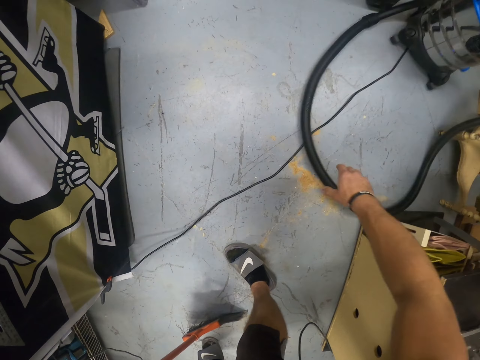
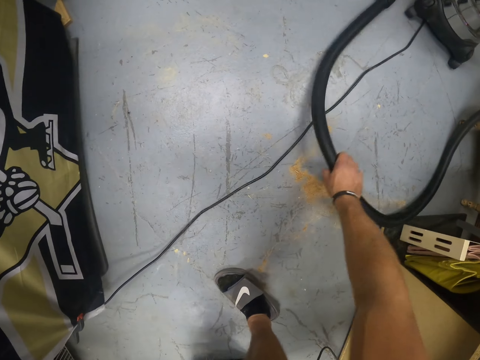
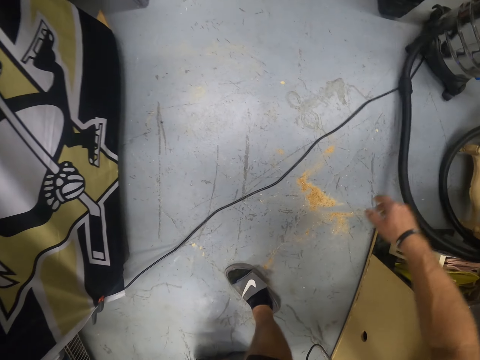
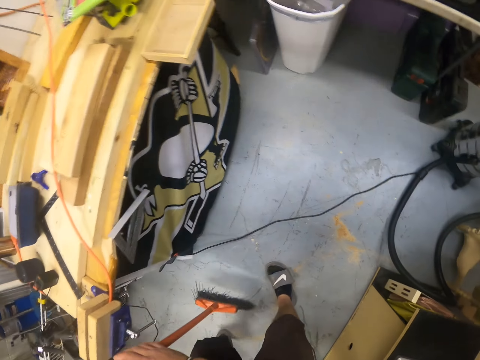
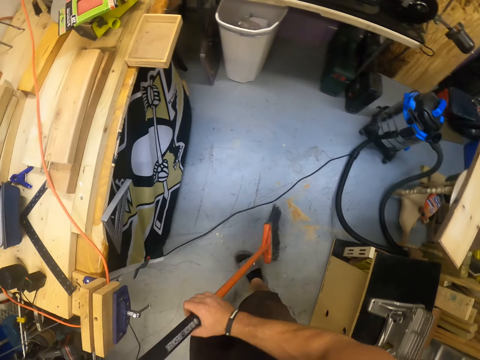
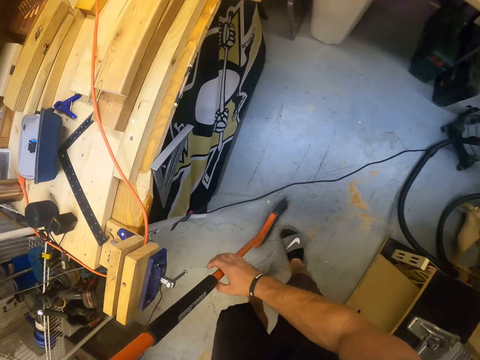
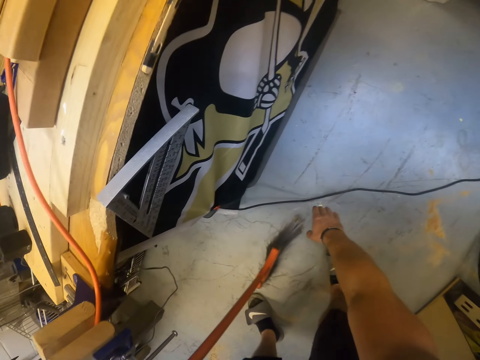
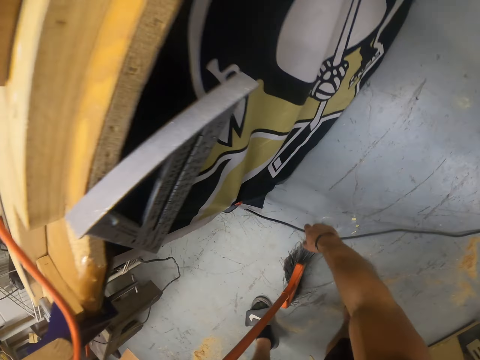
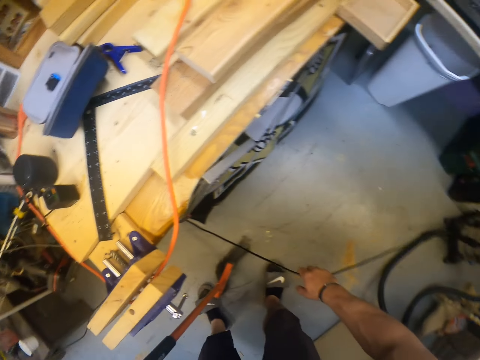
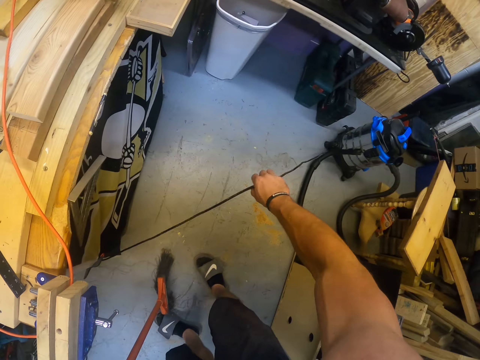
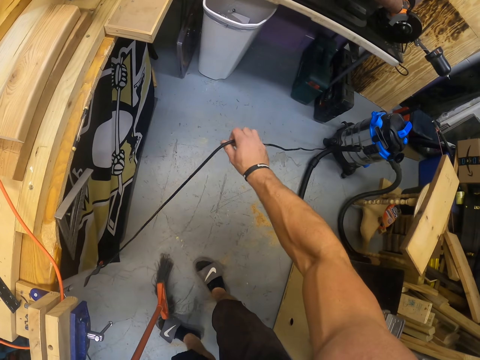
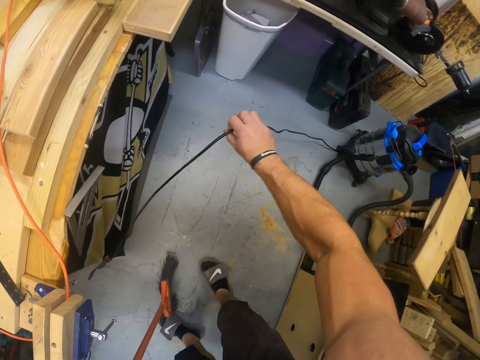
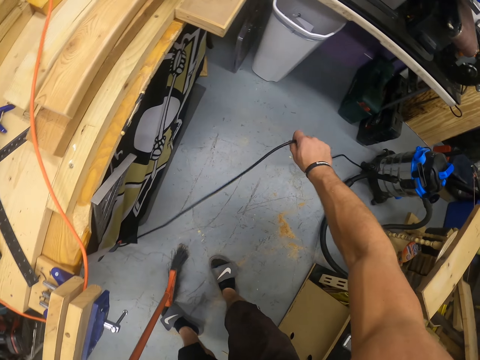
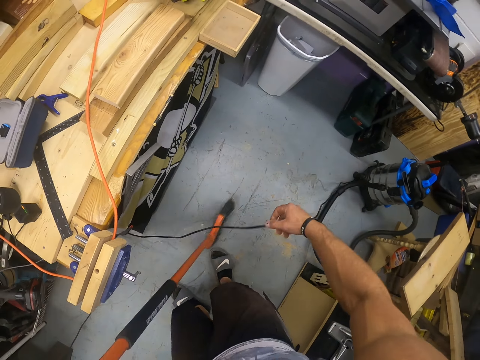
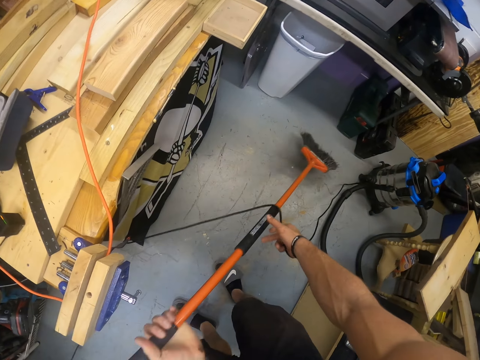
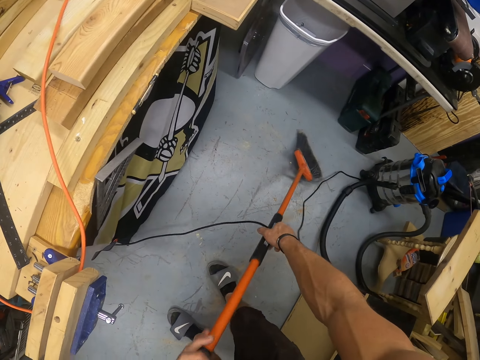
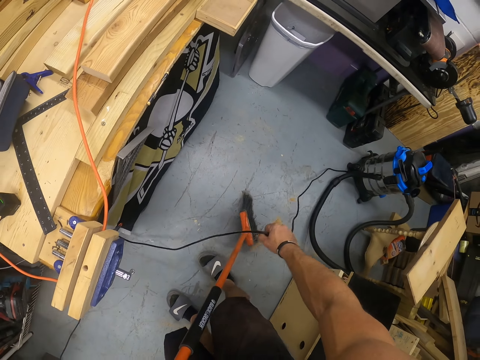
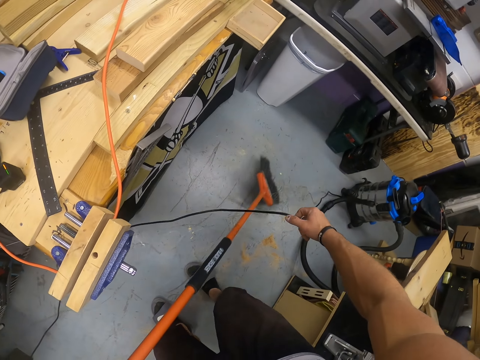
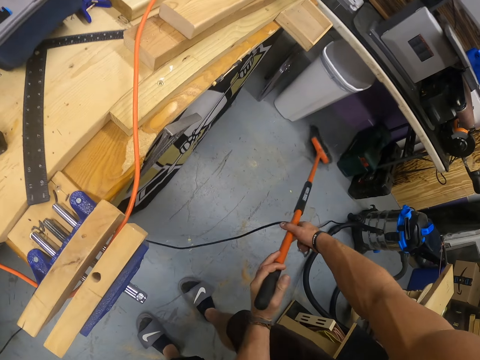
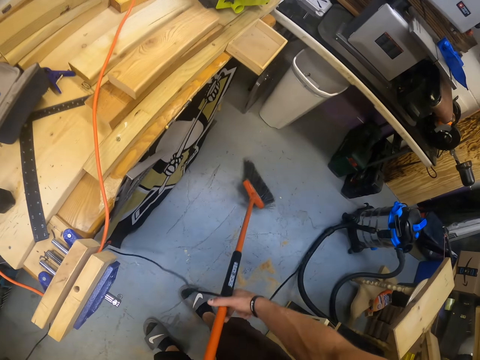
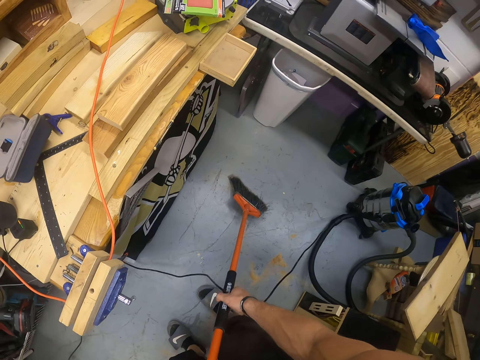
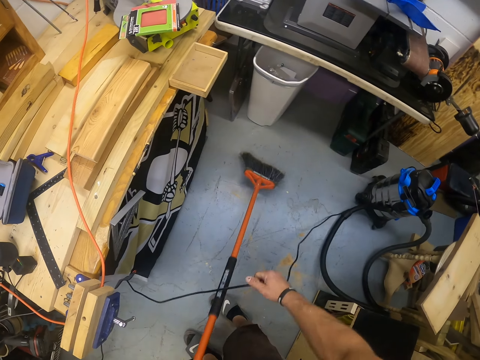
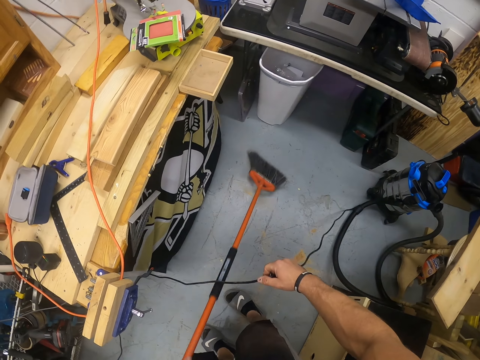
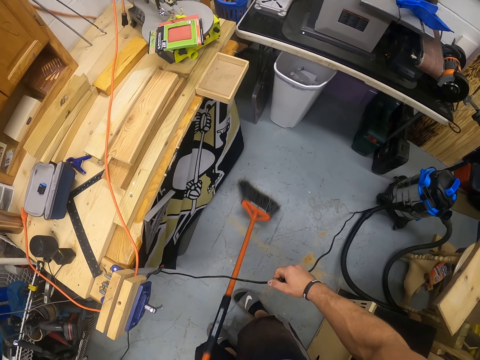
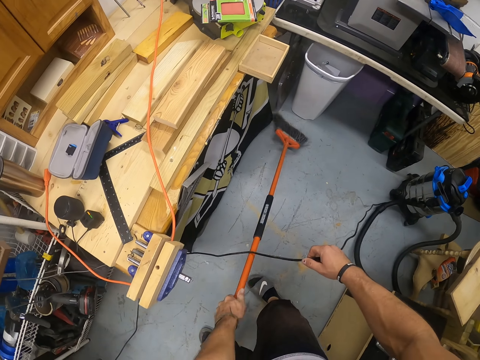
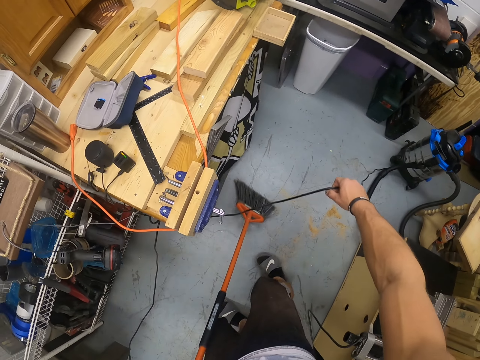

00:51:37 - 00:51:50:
The camera wearer picks up a wire on the ground with his right hand. He passes the broom under the wire with his left hand. He sweeps the workshop floor with the broom in his left hand.

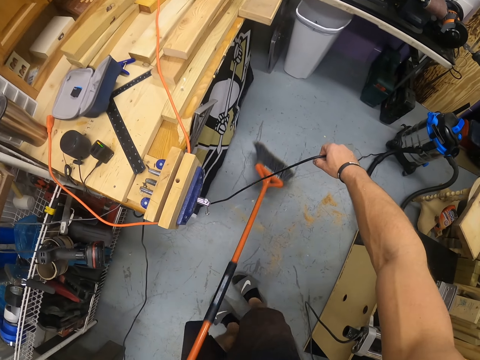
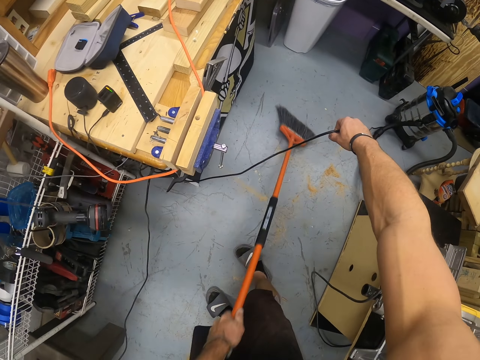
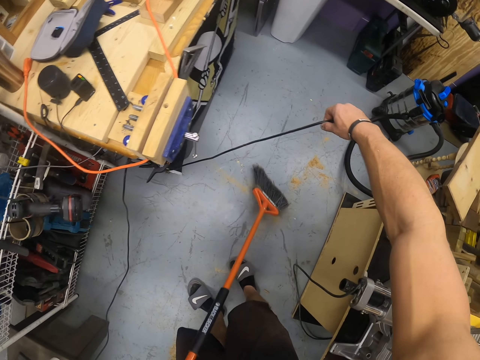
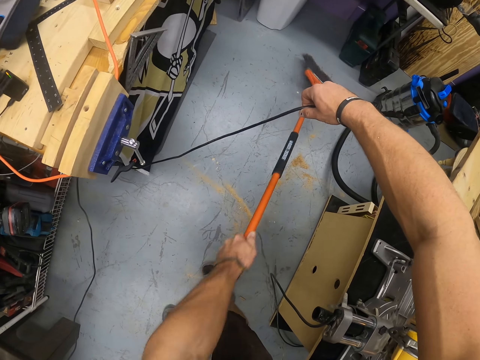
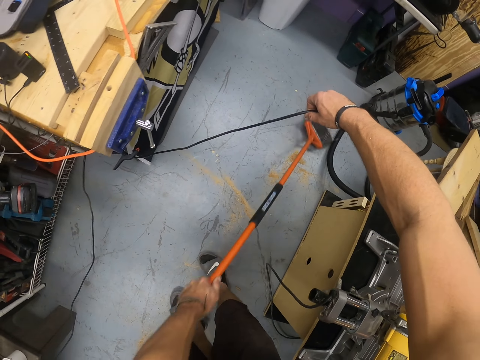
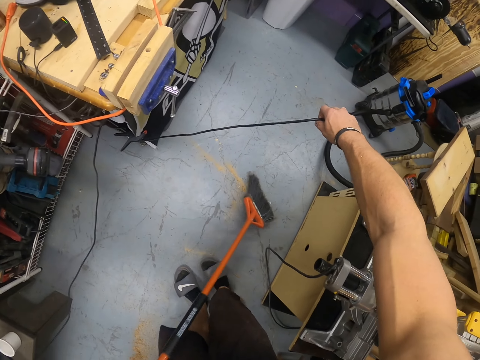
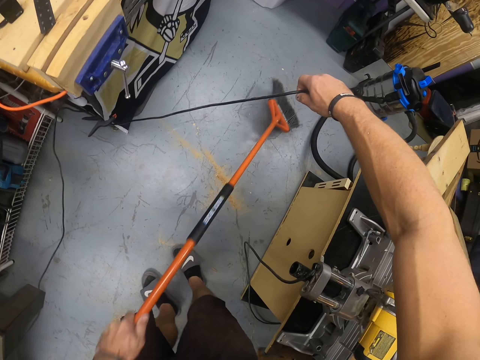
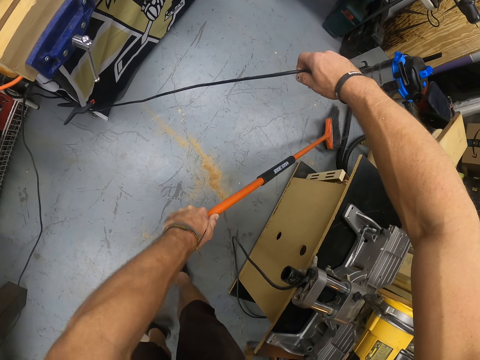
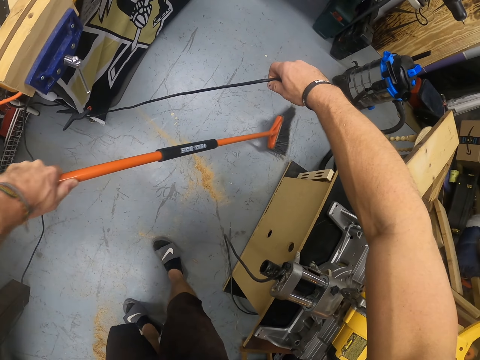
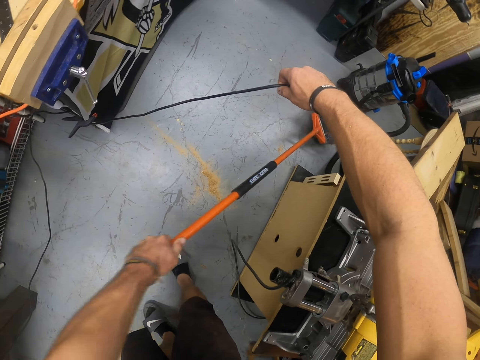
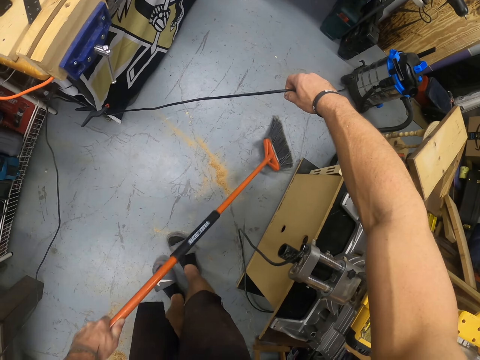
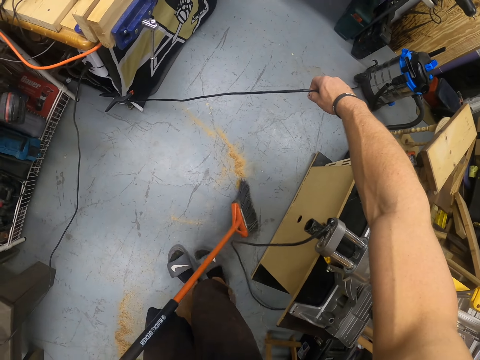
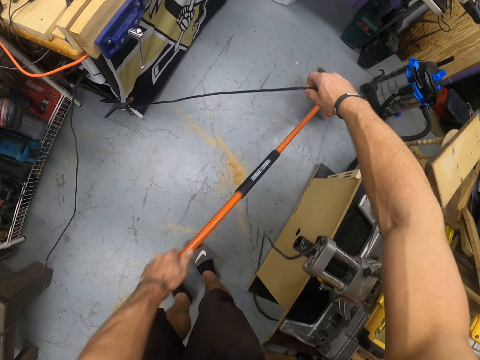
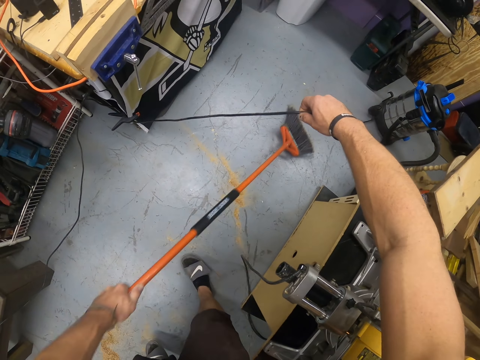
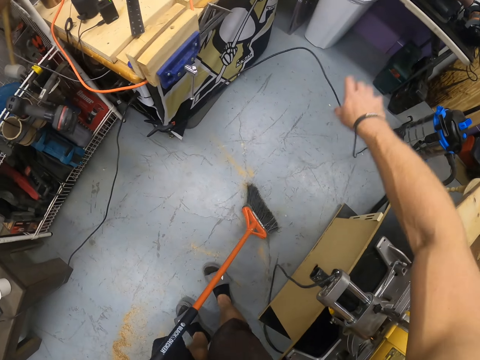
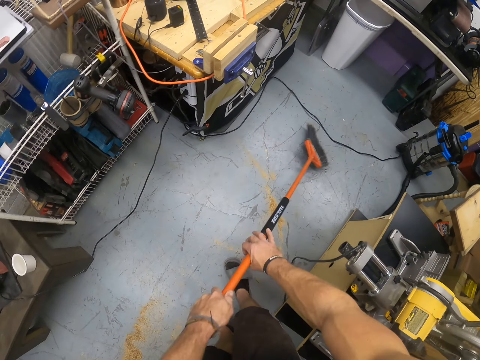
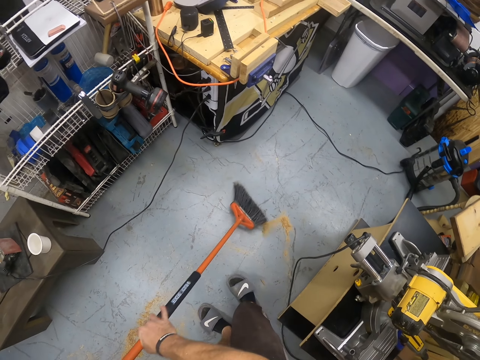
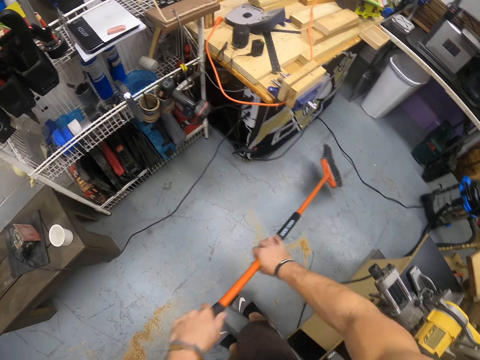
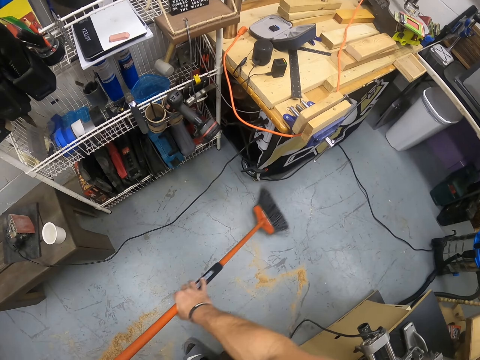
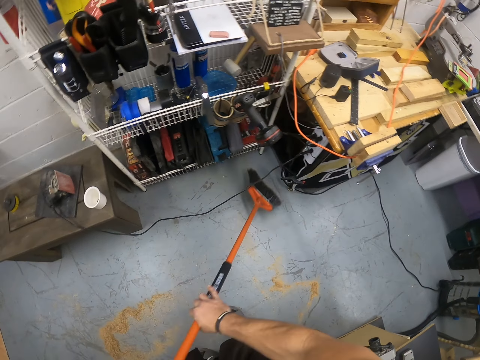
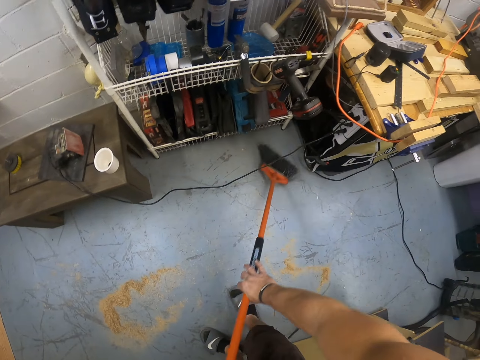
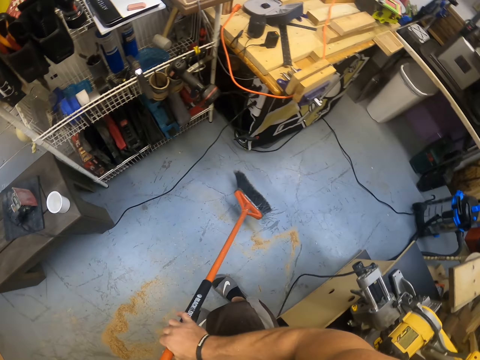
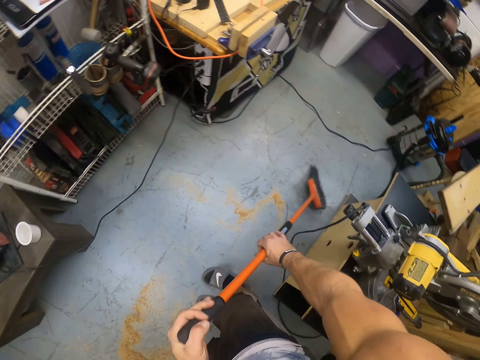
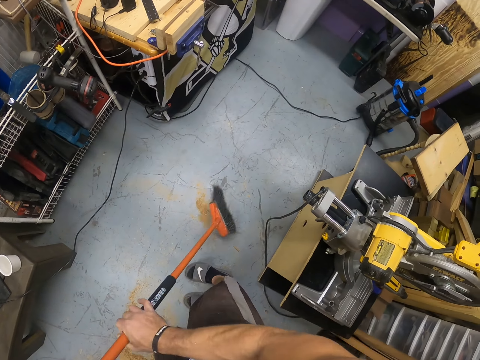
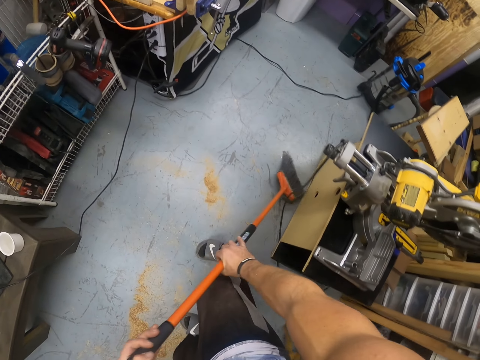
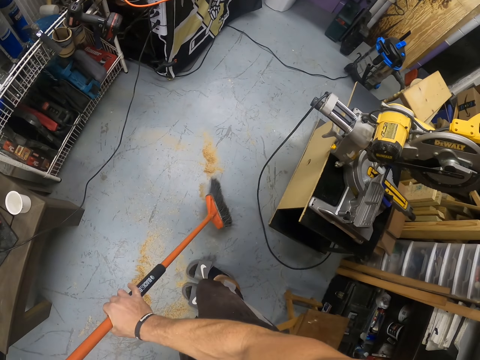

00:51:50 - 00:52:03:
The camera wearer sweeps the workshop floor with the broom in his hands.
